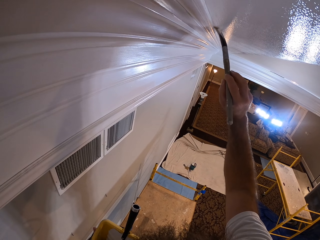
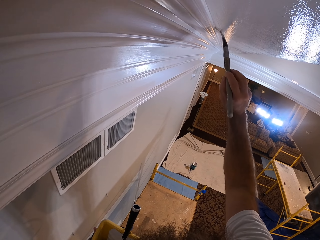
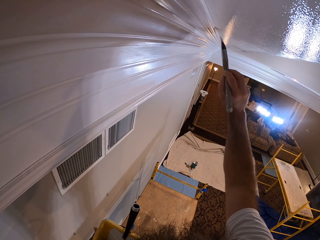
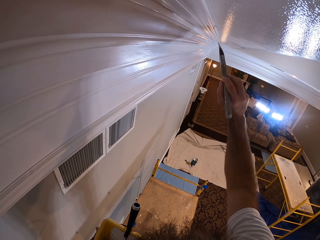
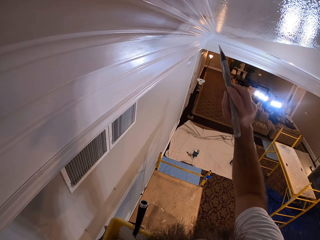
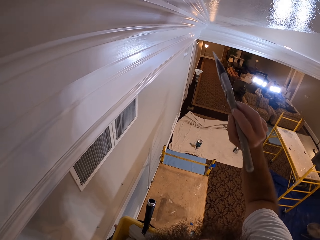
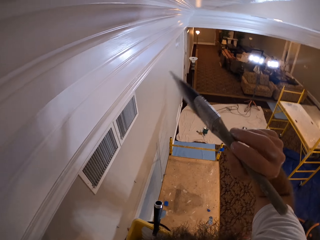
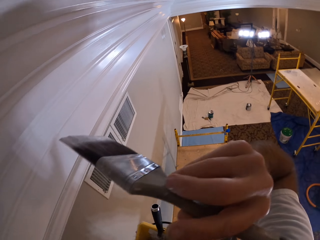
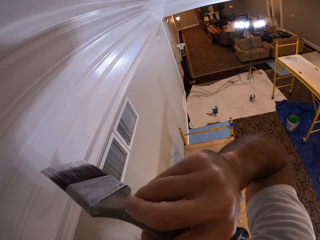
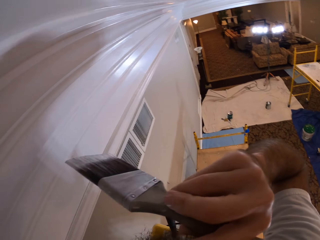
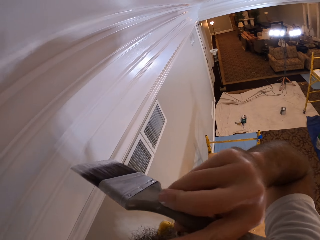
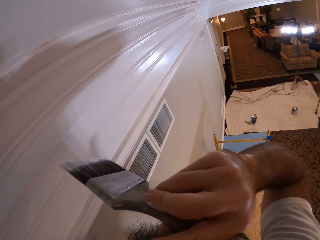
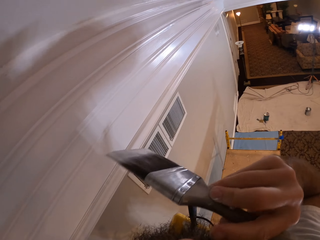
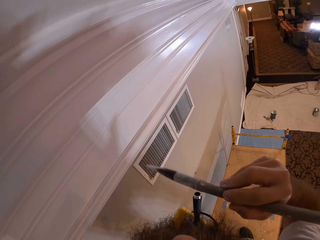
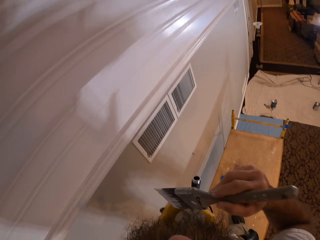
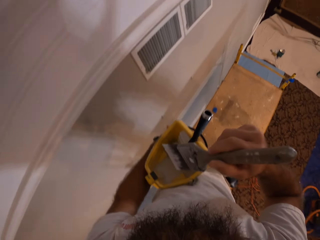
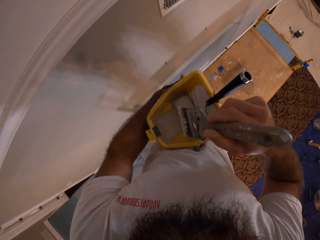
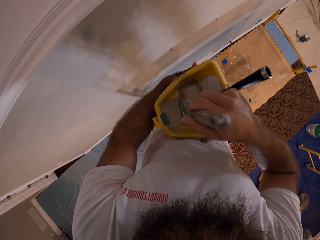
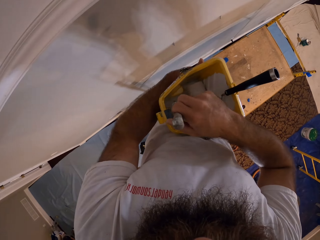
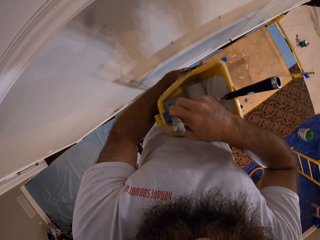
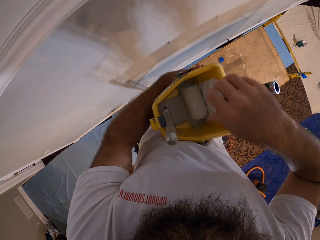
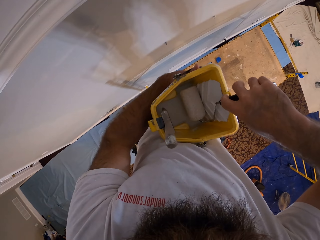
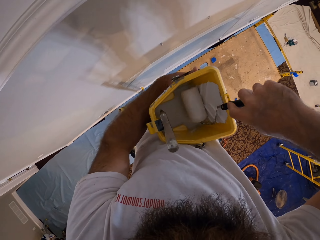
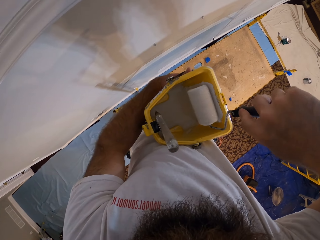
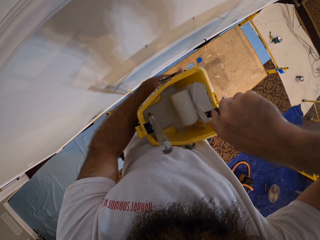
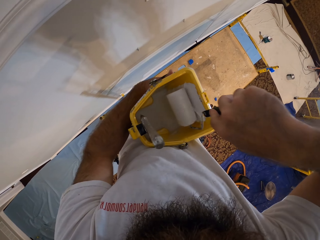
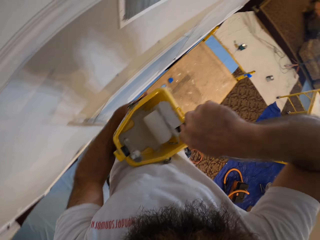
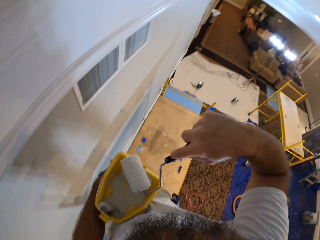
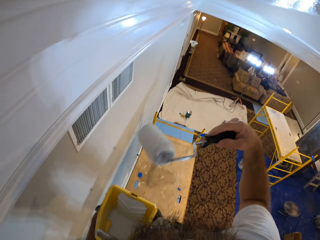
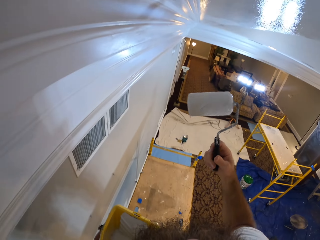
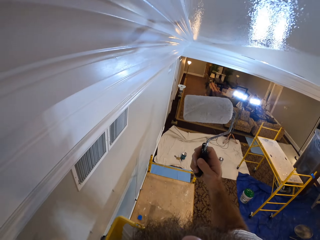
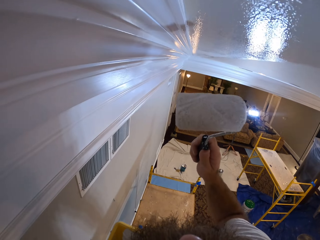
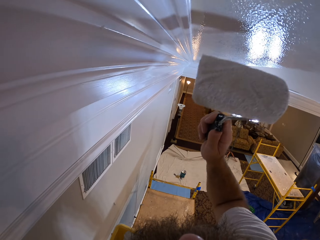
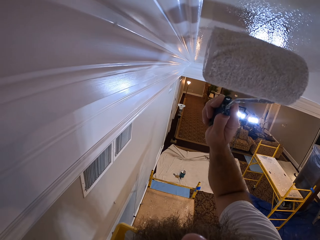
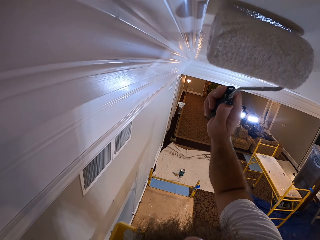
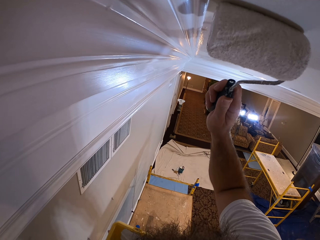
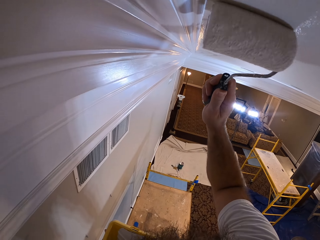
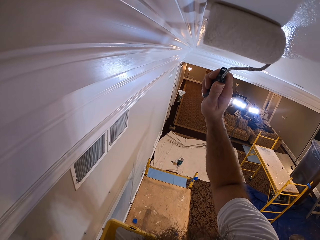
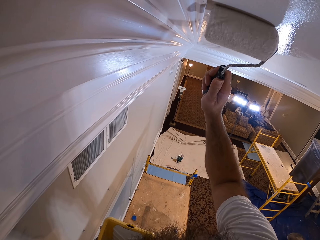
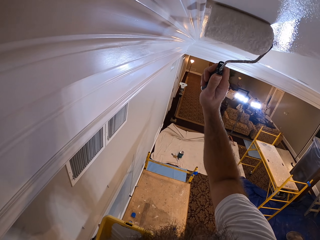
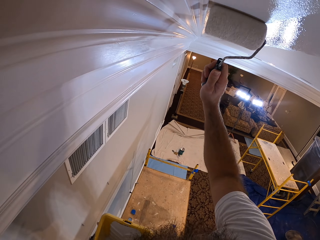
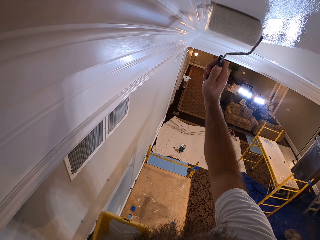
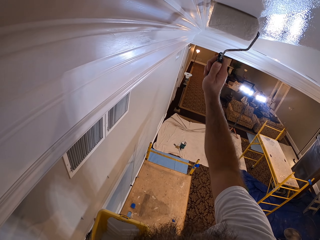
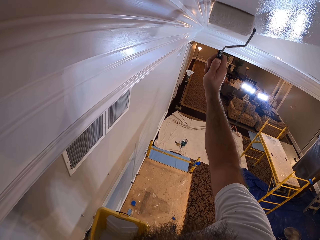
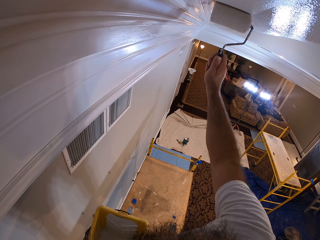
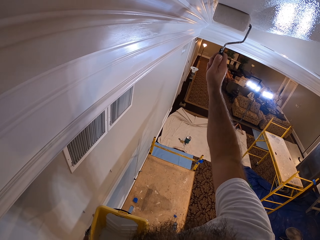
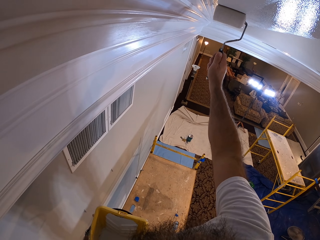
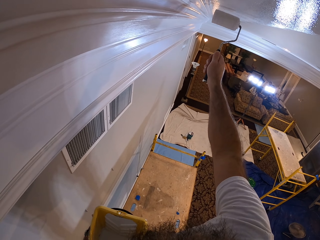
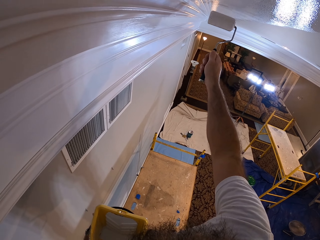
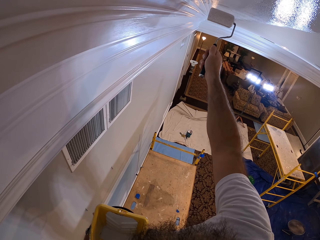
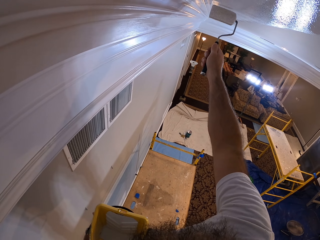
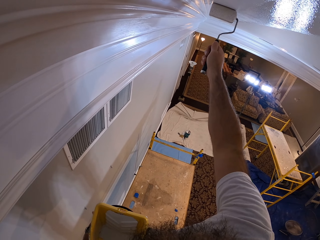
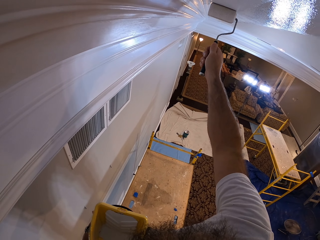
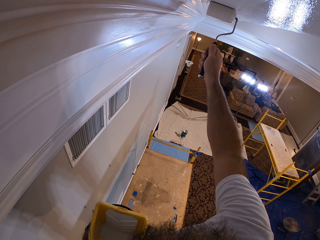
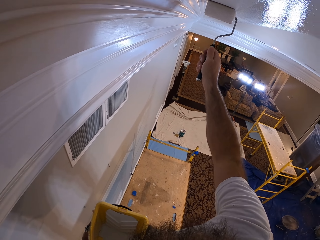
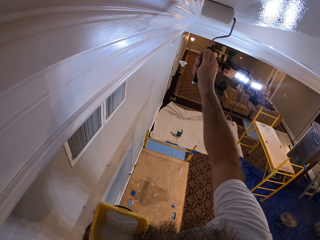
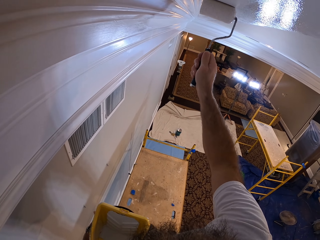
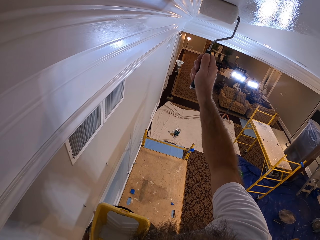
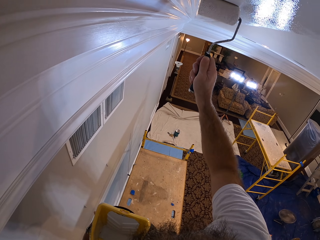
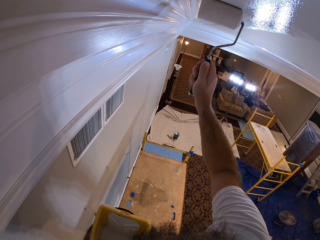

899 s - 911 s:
The camera wearer wipes his face. He drops the brush into the paint bucket in his right hand. He dips the paint roller into the paint bucket in his right hand. He paints the ceiling with the paint roller in his right hand.

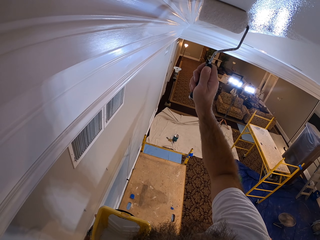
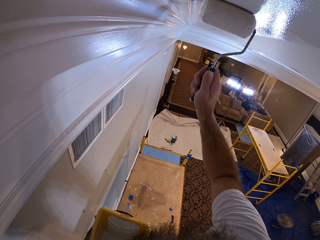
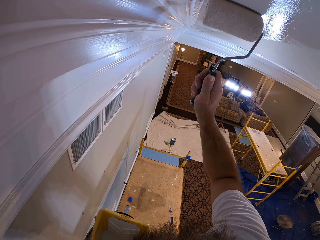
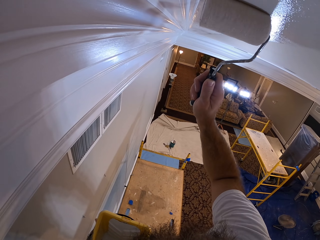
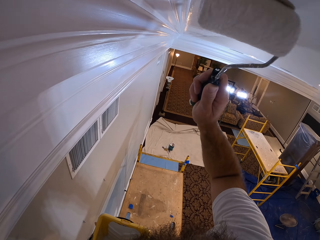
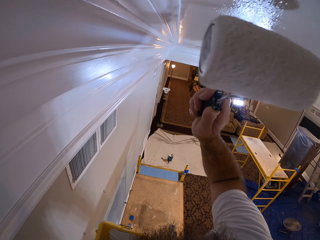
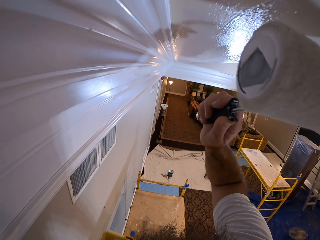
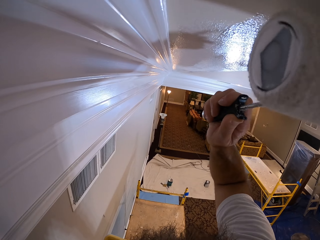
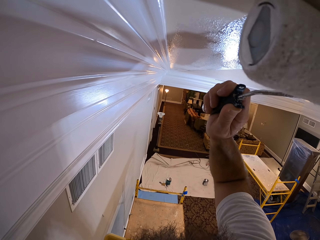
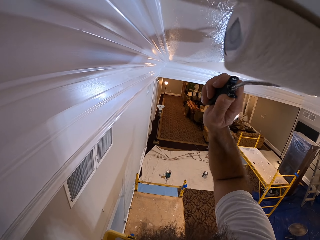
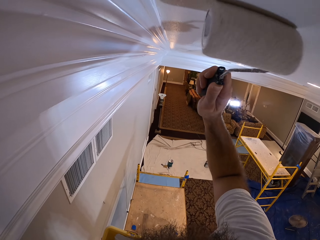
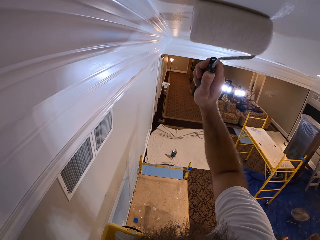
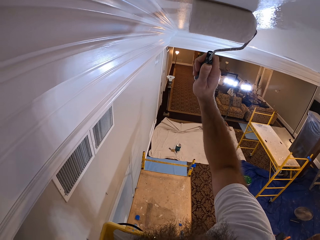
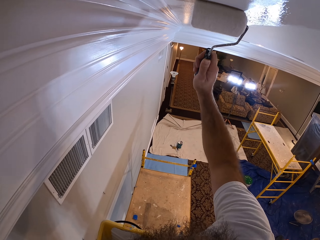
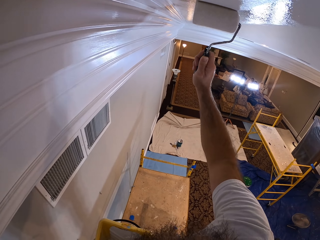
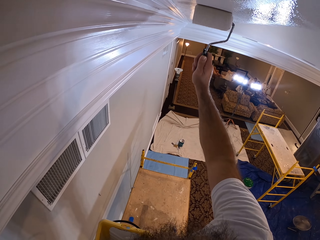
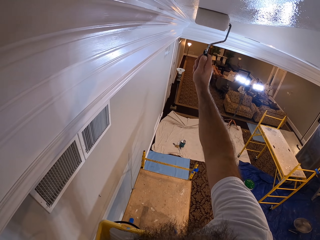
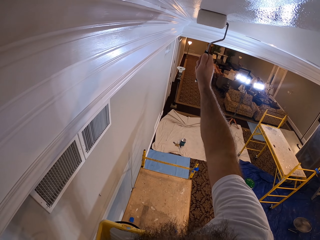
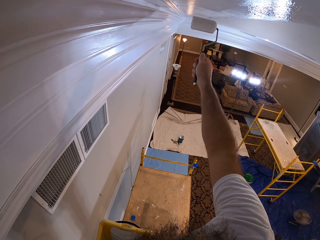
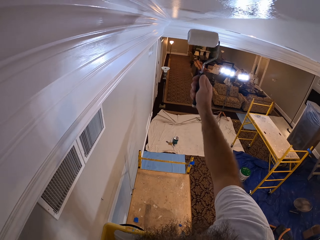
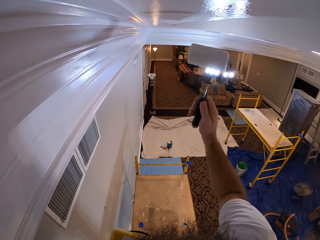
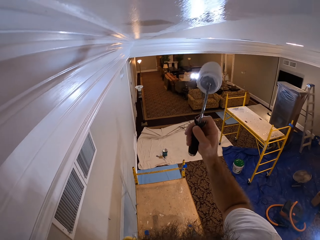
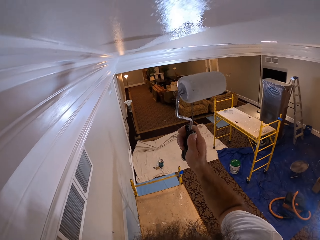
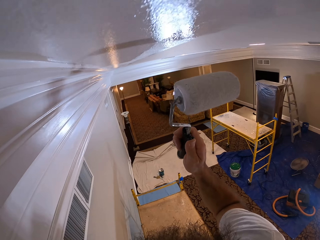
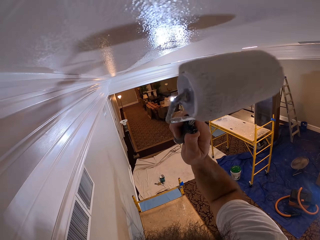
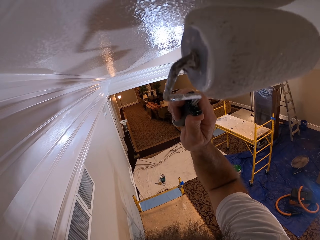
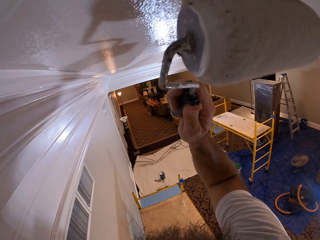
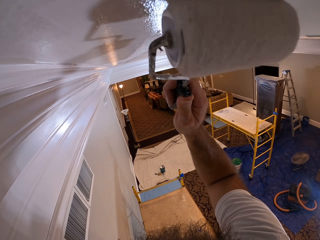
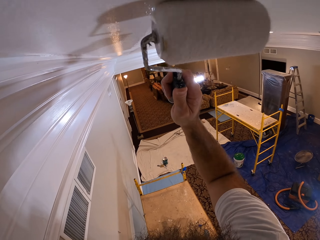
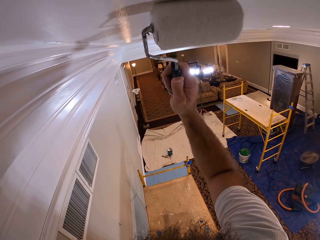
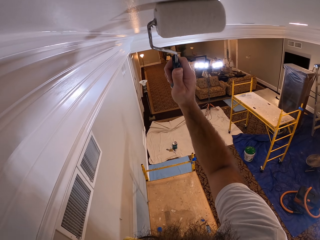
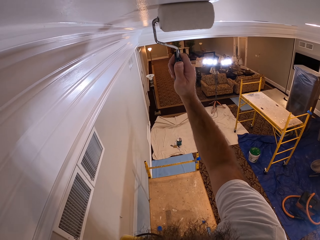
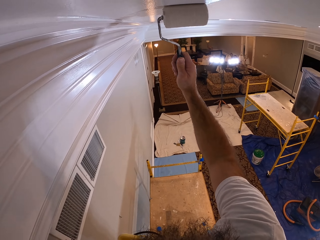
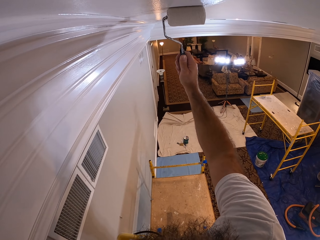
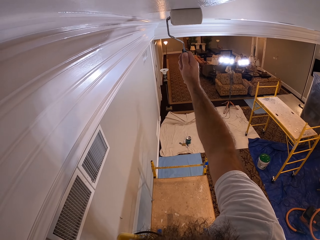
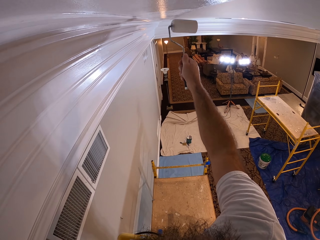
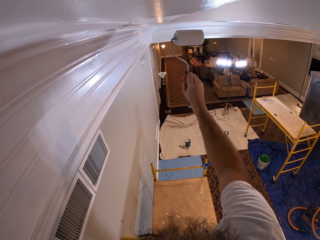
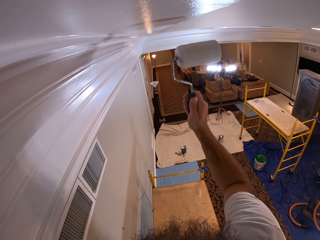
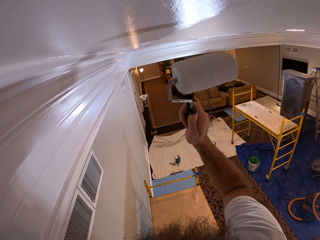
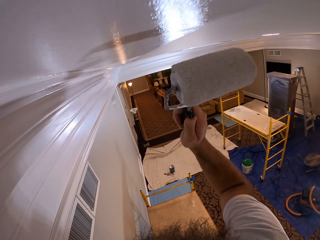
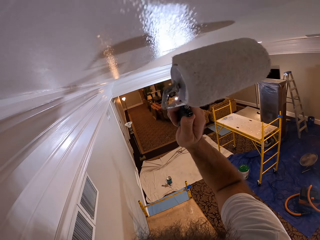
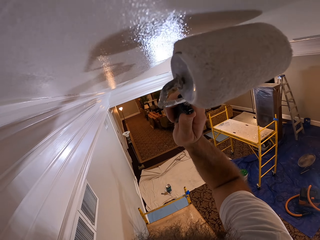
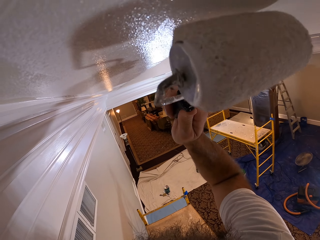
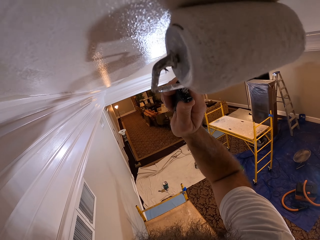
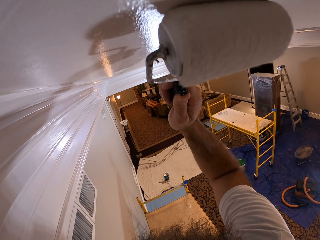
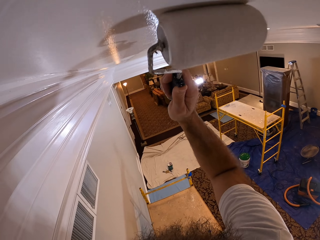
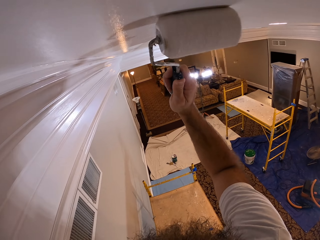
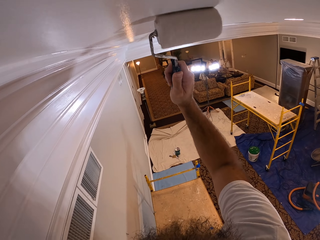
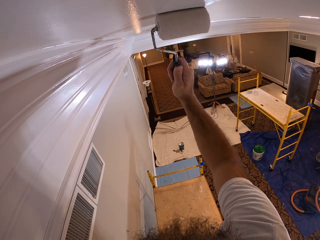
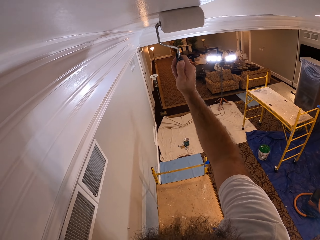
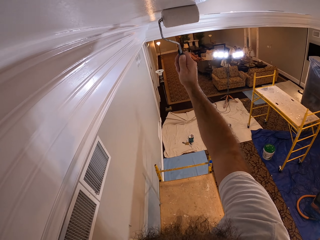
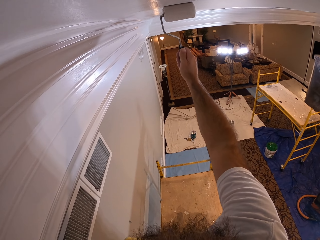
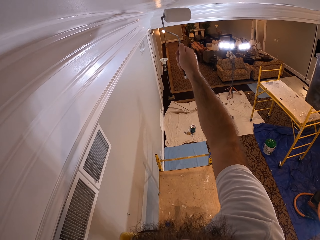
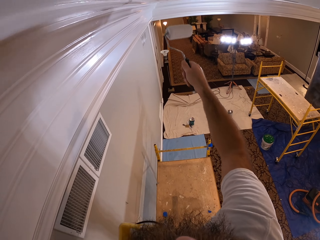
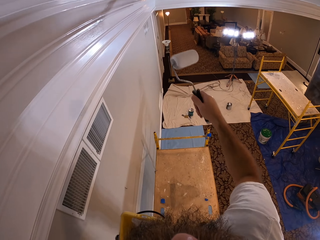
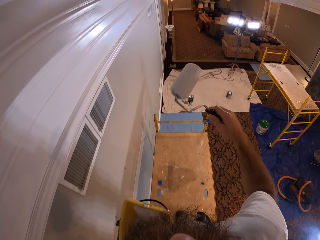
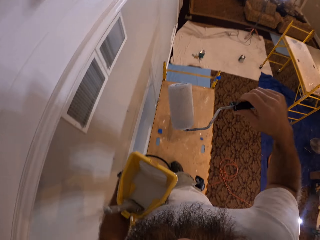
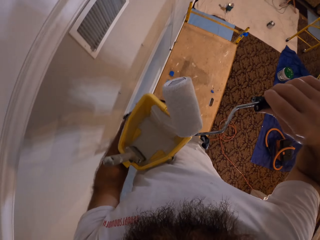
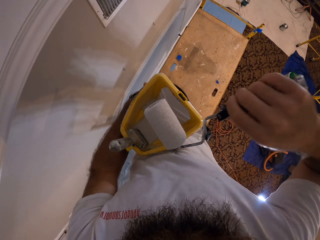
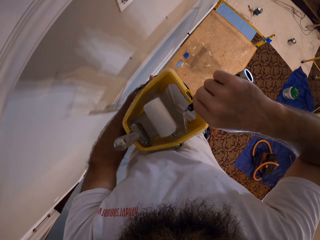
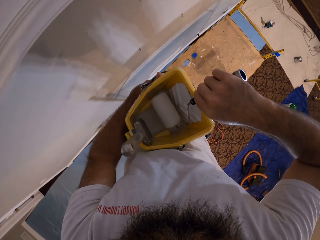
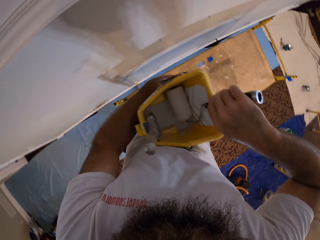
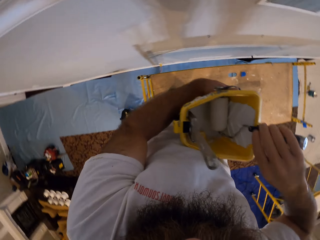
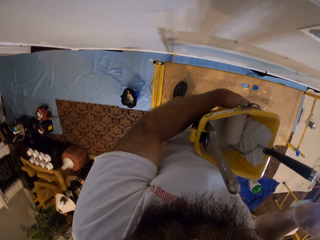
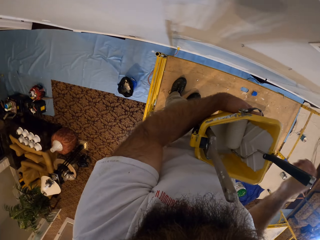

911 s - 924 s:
The camera wearer turns the paint roller. He paints the ceiling with the paint roller. He drops the paint roller into the paint bucket in his right hand.
